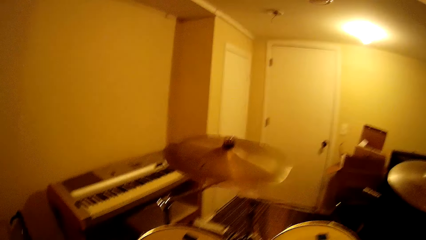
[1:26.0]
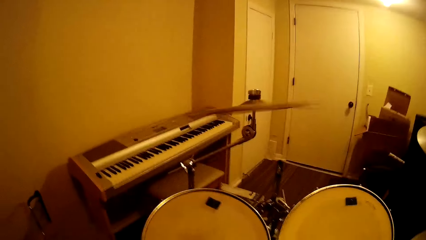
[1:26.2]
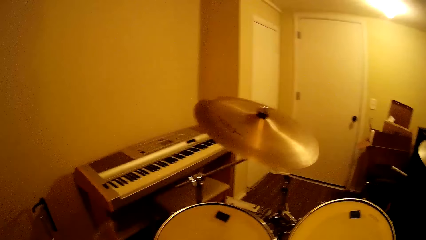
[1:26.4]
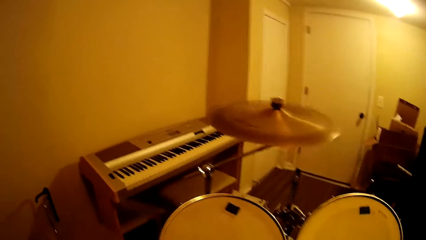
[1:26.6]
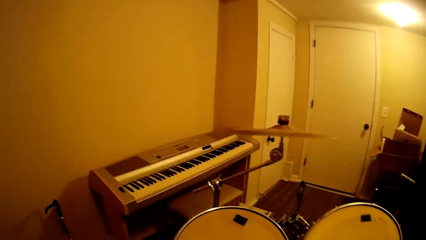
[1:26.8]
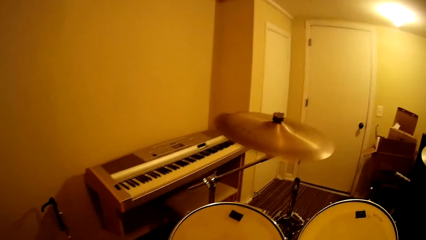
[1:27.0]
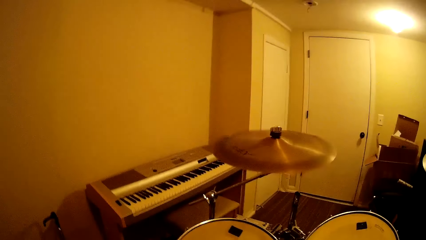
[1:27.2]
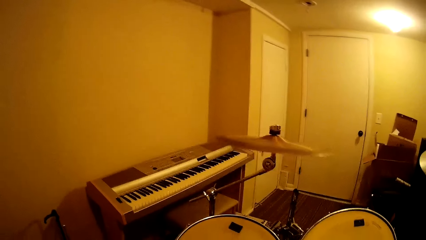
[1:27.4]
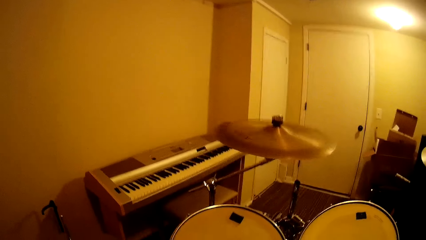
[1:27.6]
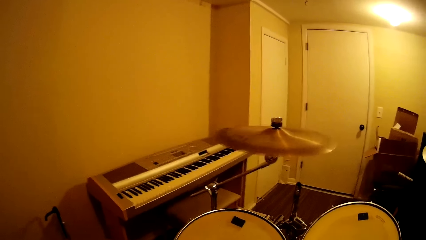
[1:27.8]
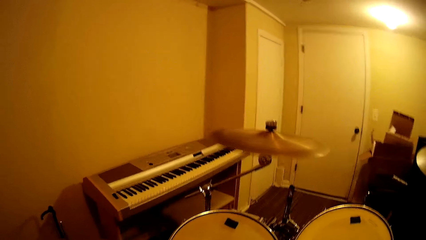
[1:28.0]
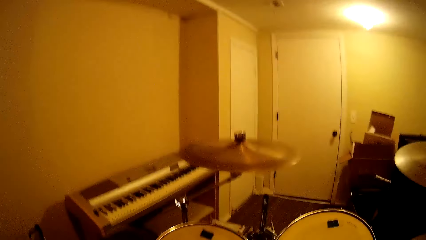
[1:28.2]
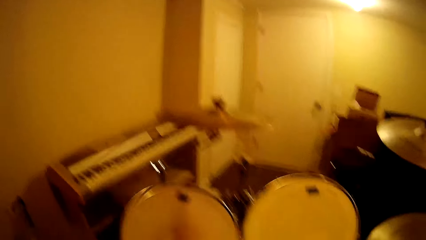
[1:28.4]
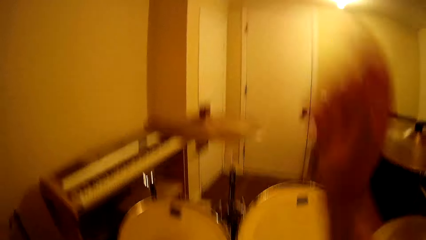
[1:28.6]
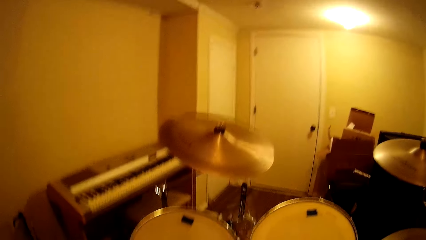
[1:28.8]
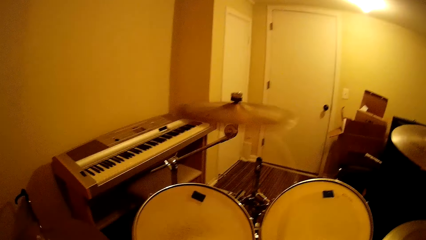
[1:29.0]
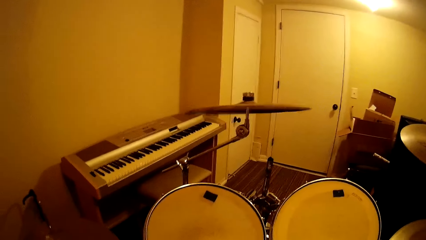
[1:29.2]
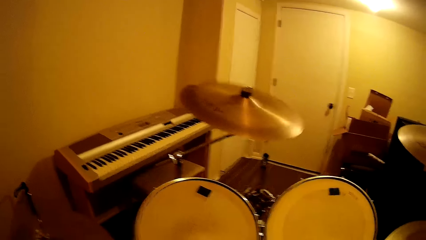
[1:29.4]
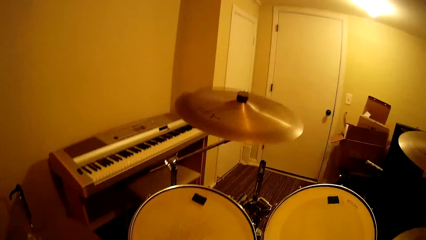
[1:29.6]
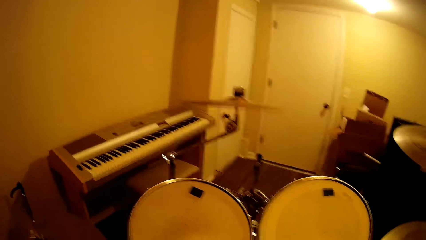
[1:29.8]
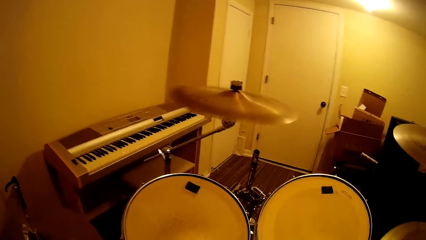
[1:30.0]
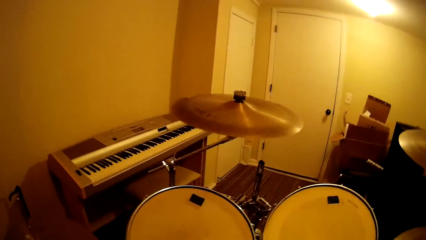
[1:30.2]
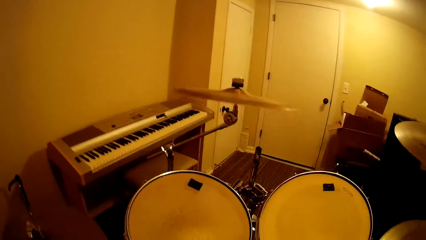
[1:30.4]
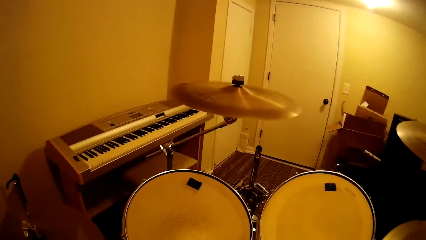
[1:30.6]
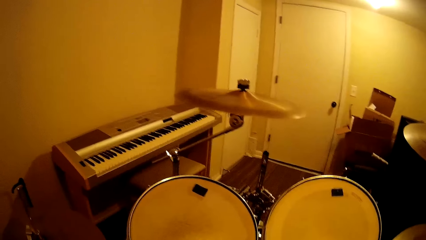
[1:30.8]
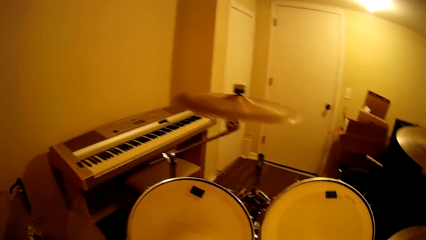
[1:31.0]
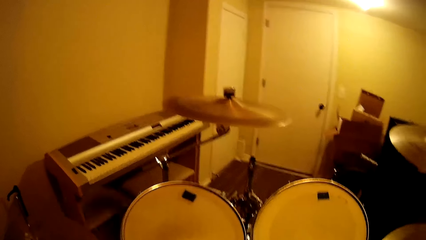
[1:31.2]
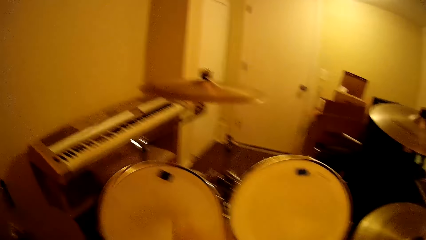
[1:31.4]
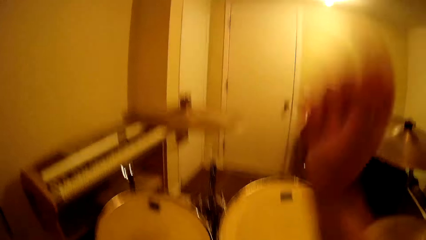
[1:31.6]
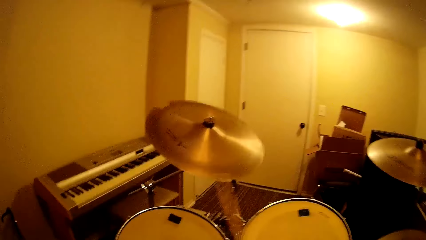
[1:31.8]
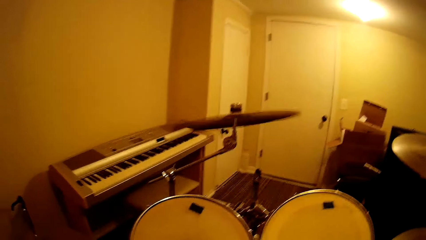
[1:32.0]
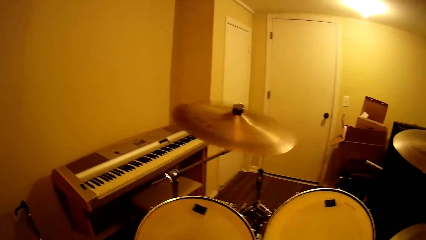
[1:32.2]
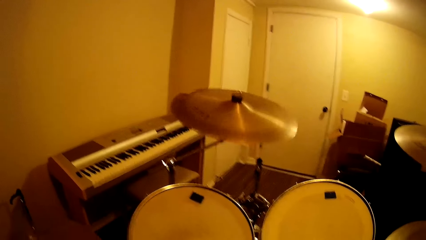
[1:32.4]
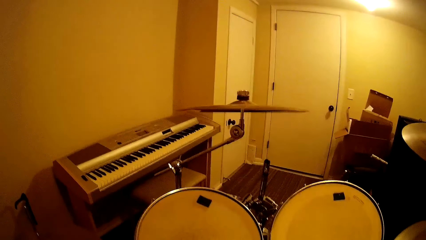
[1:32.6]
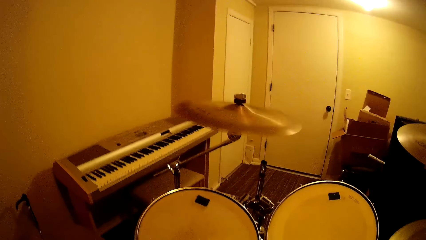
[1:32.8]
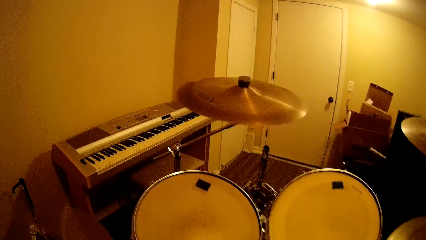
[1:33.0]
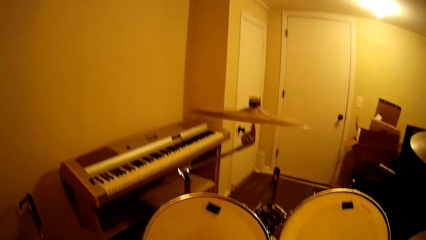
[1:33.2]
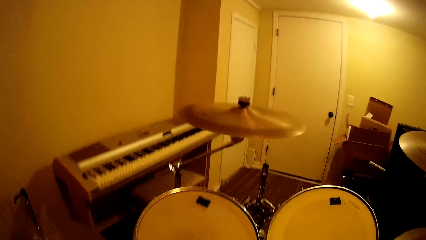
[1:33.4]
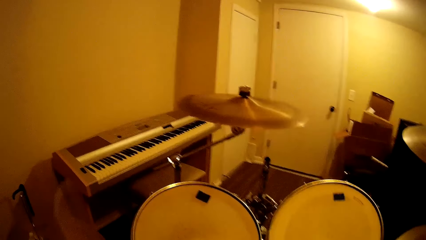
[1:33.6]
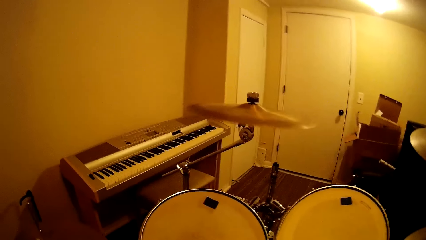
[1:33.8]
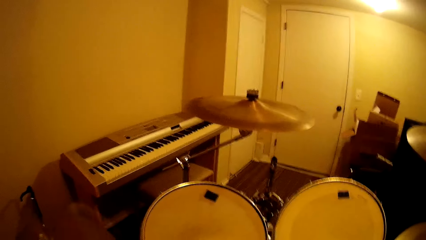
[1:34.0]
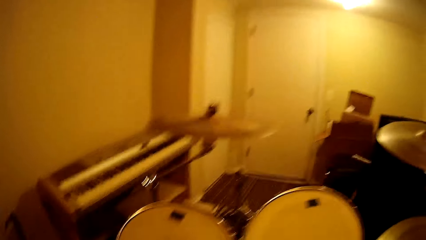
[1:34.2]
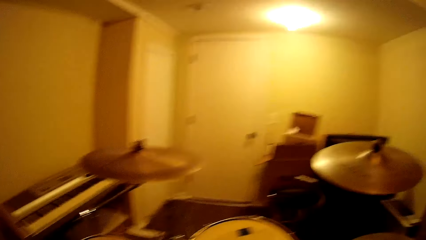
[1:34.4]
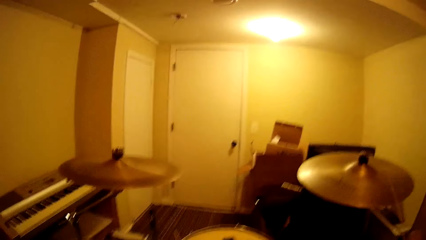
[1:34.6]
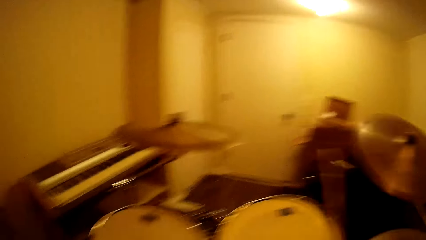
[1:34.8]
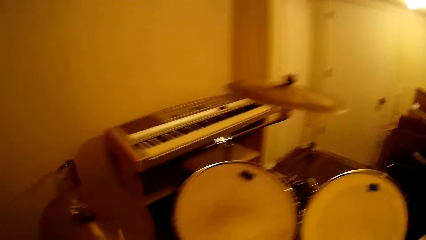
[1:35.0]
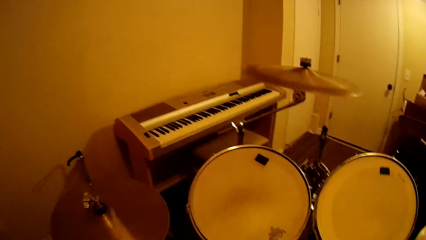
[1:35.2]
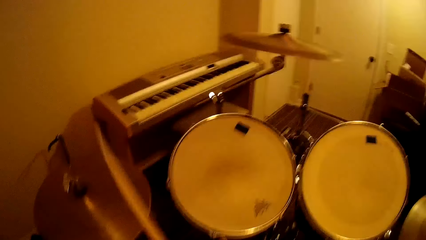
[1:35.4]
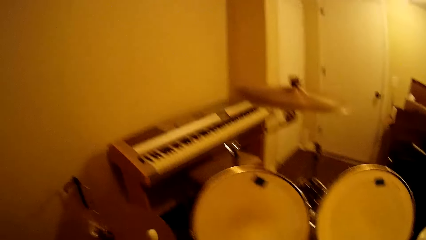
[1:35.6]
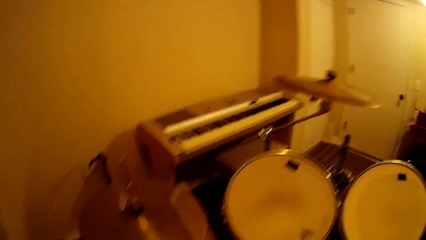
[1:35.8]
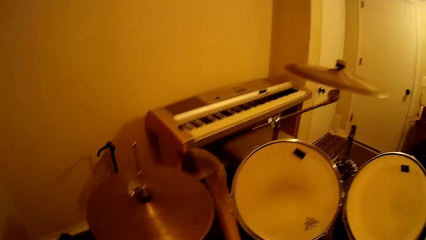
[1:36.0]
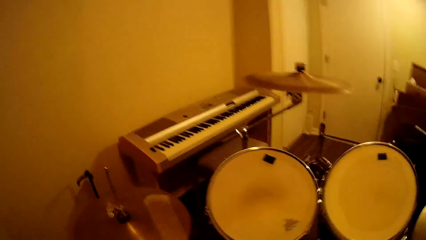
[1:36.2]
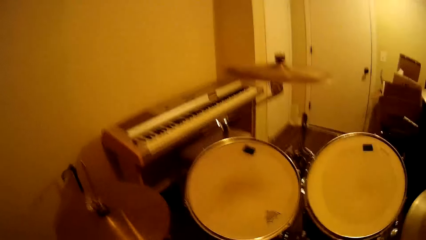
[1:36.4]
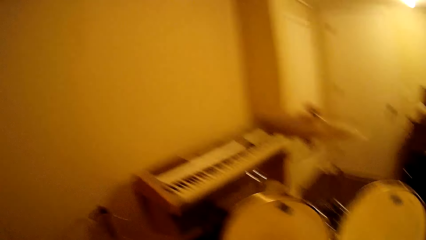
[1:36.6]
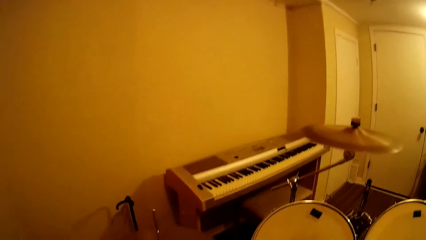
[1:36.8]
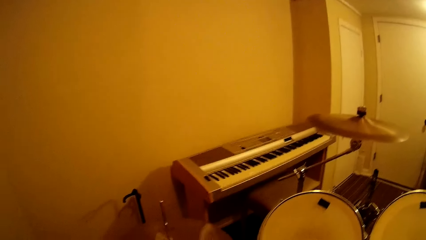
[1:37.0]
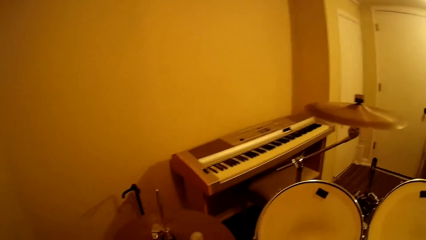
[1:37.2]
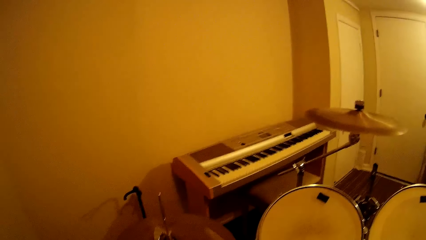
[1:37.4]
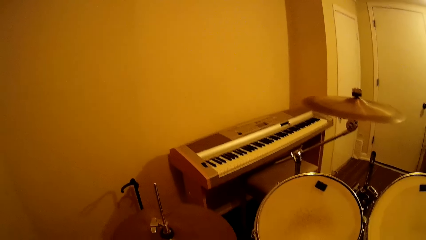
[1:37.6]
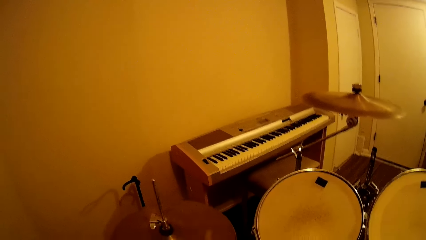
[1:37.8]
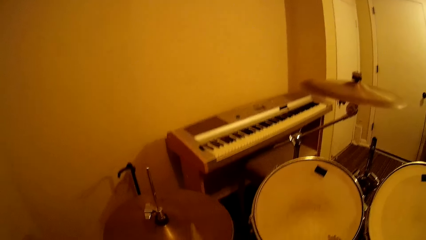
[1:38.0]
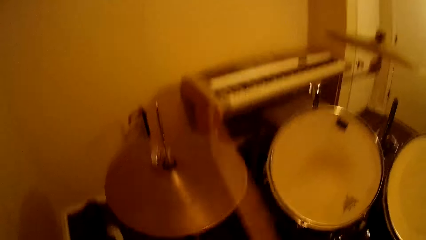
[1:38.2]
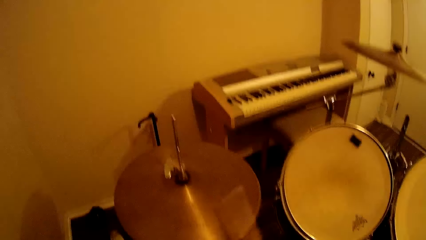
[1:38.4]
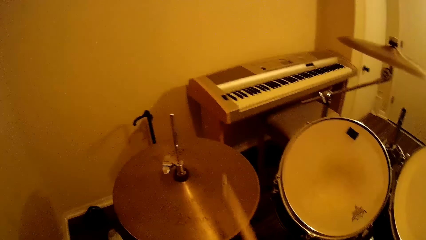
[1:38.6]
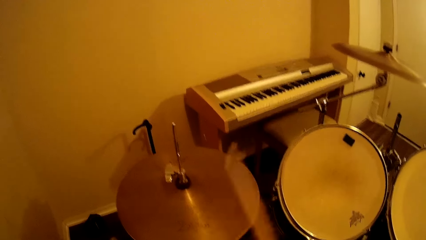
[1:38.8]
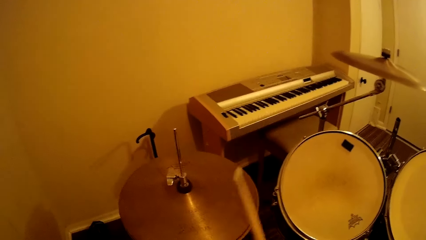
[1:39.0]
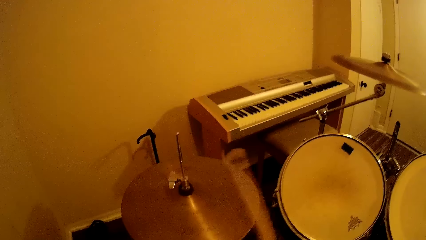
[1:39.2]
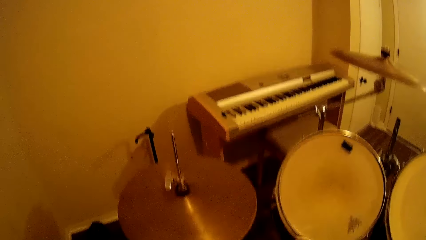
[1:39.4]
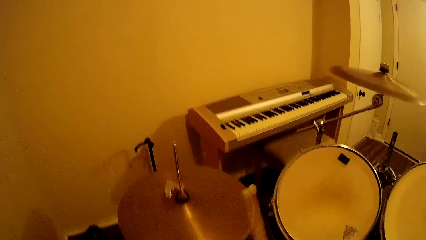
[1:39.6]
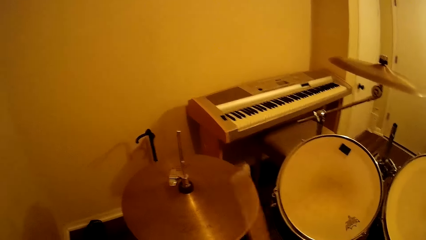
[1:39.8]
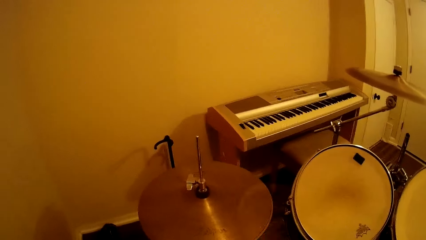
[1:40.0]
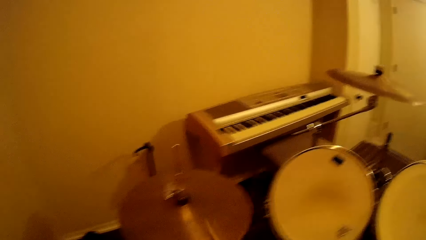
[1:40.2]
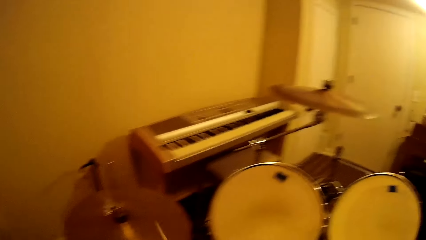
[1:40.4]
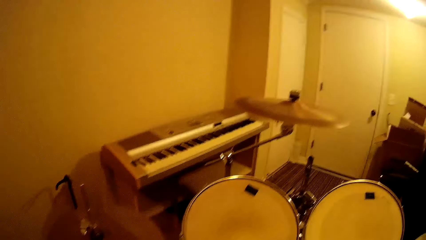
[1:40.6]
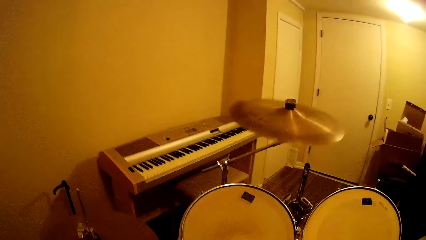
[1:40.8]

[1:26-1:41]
The camera wearer plays the drum. They play the drum repeatedly.
